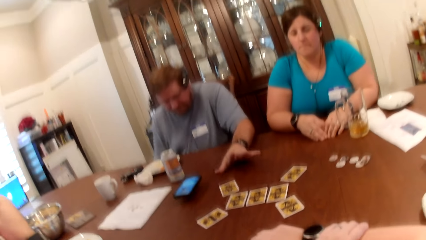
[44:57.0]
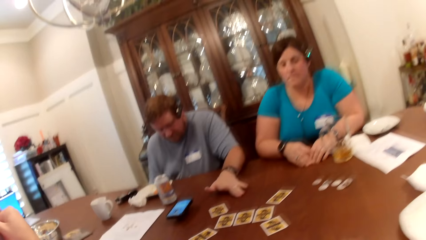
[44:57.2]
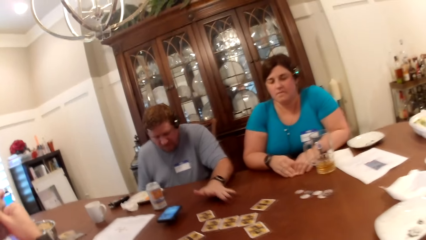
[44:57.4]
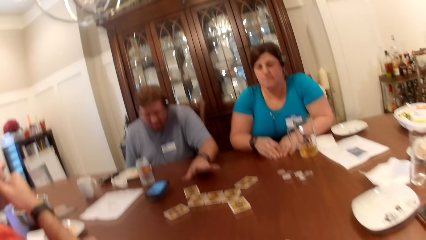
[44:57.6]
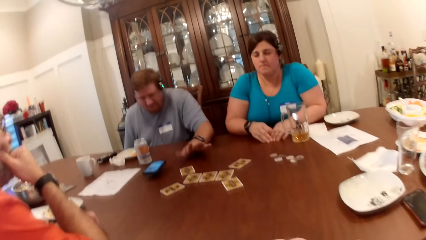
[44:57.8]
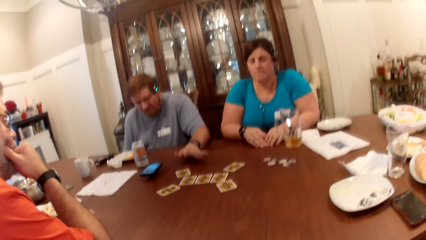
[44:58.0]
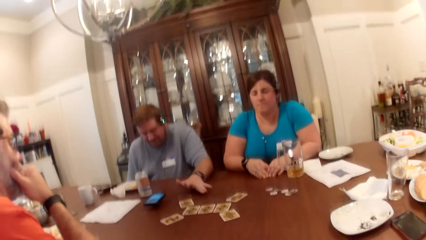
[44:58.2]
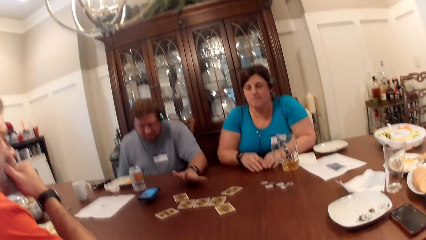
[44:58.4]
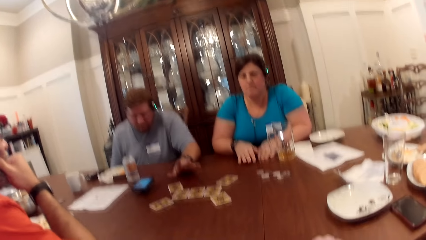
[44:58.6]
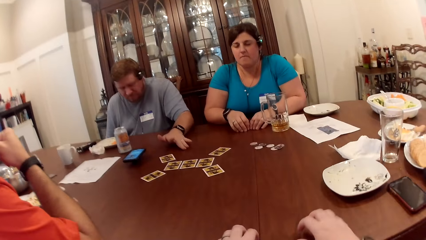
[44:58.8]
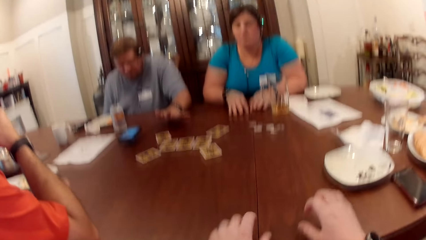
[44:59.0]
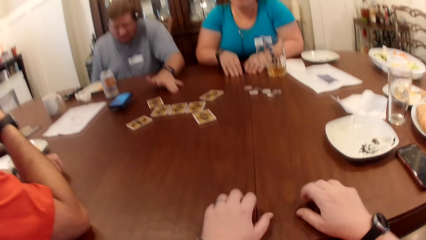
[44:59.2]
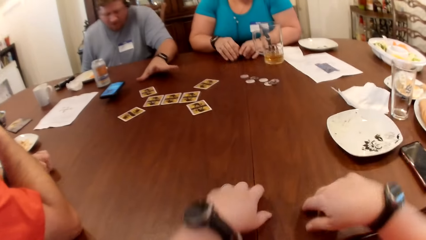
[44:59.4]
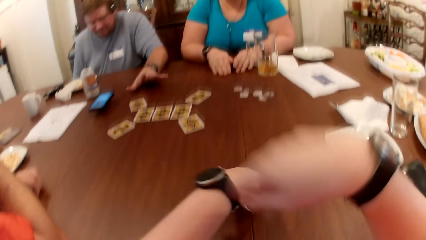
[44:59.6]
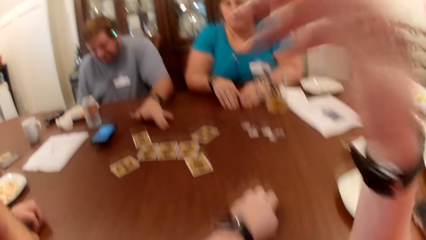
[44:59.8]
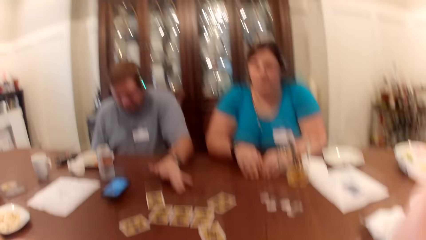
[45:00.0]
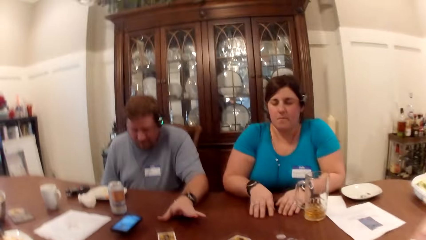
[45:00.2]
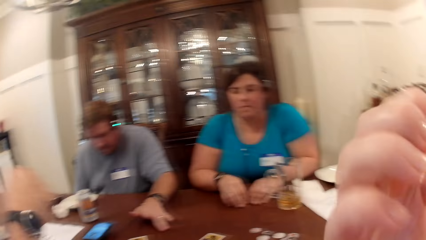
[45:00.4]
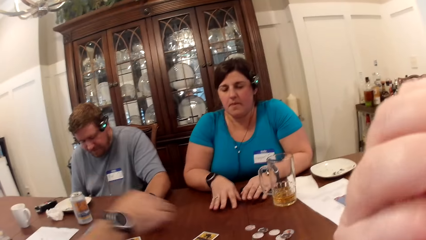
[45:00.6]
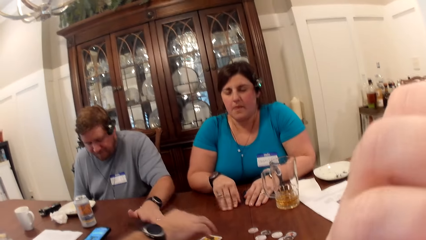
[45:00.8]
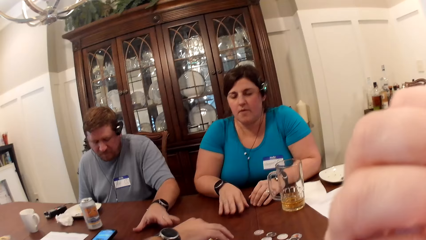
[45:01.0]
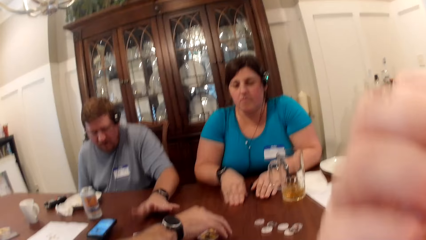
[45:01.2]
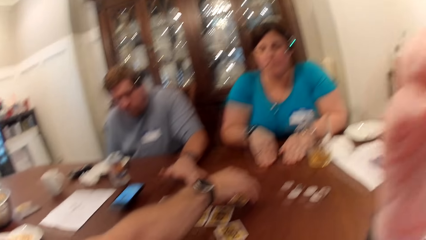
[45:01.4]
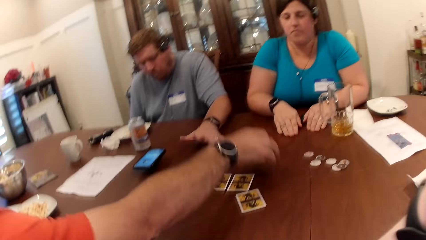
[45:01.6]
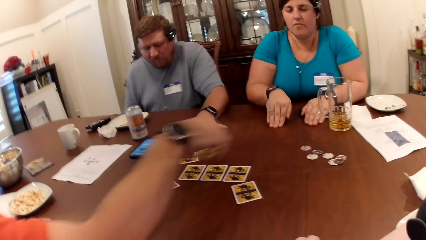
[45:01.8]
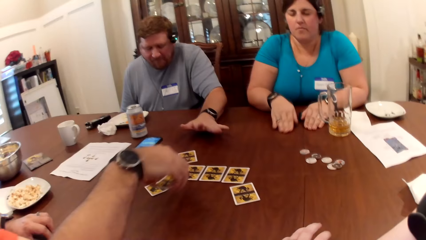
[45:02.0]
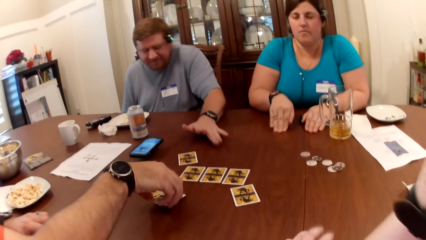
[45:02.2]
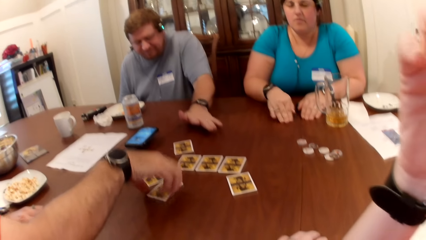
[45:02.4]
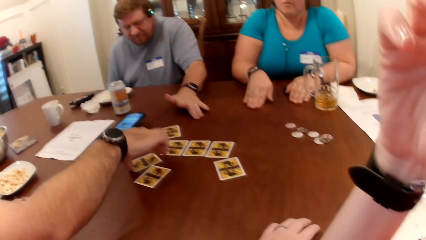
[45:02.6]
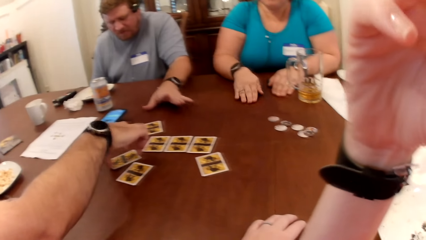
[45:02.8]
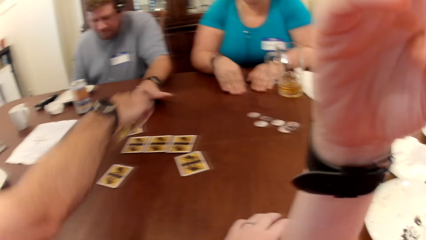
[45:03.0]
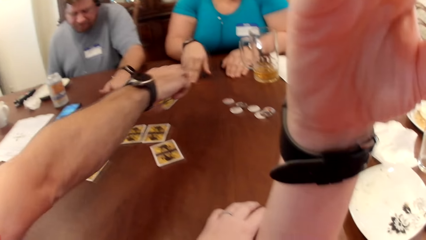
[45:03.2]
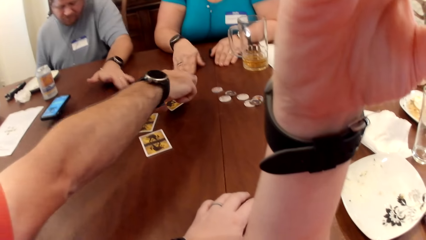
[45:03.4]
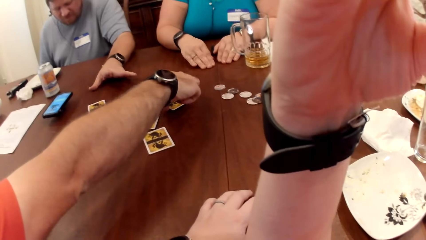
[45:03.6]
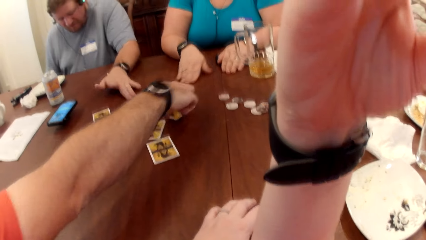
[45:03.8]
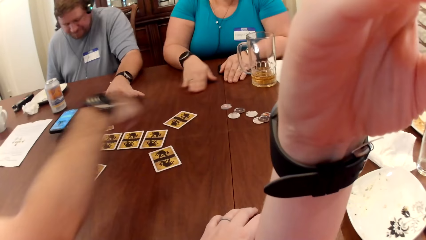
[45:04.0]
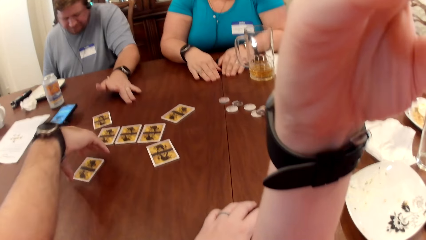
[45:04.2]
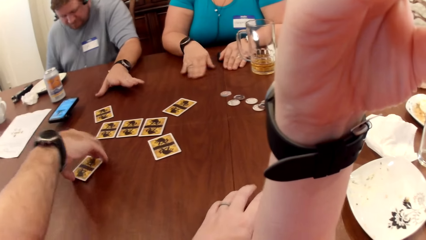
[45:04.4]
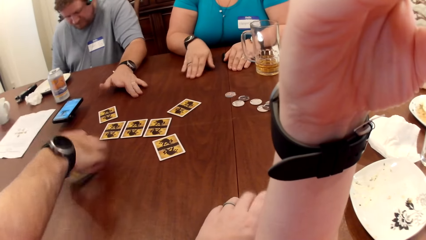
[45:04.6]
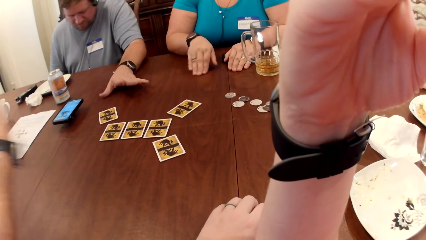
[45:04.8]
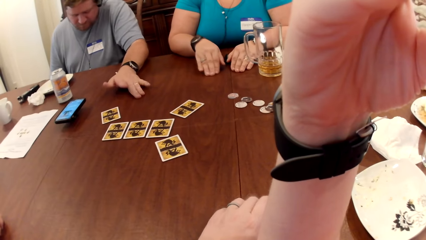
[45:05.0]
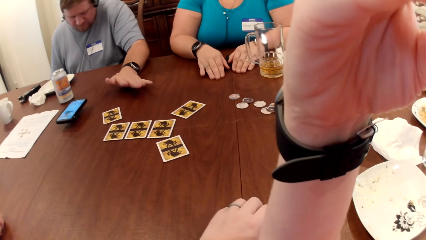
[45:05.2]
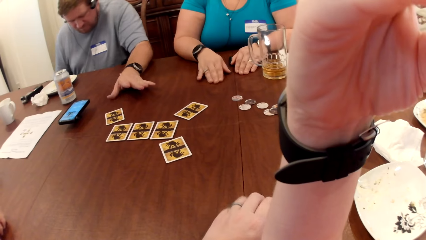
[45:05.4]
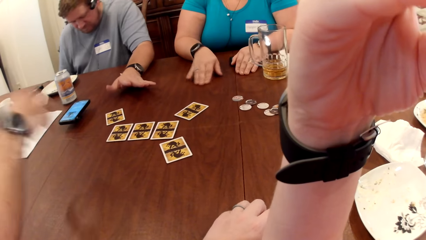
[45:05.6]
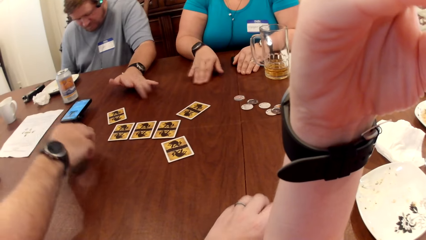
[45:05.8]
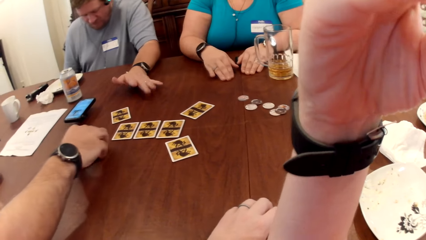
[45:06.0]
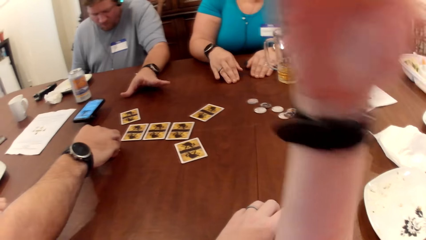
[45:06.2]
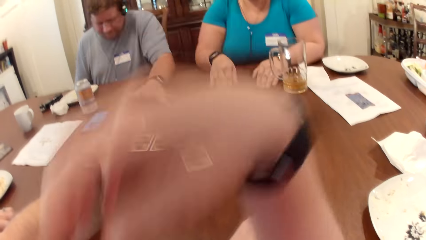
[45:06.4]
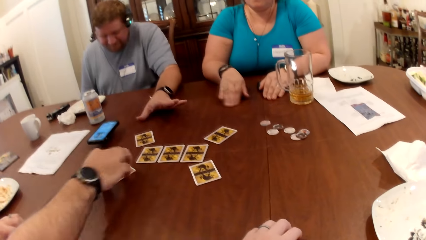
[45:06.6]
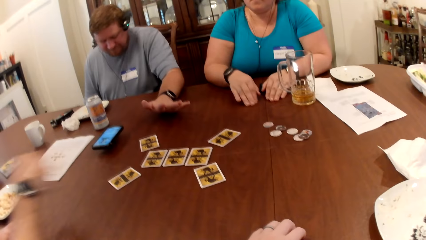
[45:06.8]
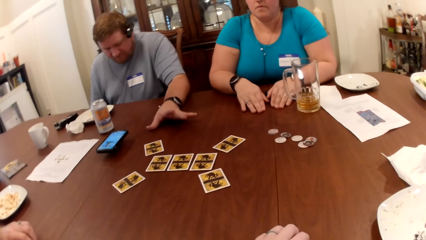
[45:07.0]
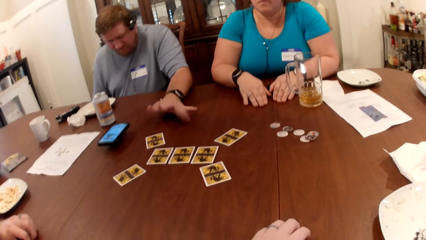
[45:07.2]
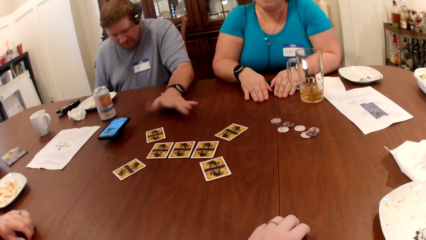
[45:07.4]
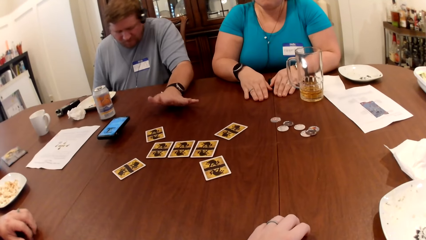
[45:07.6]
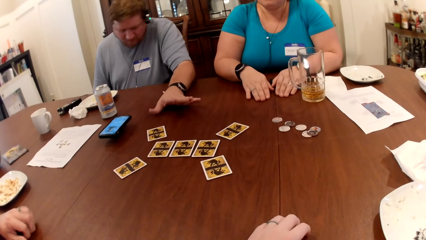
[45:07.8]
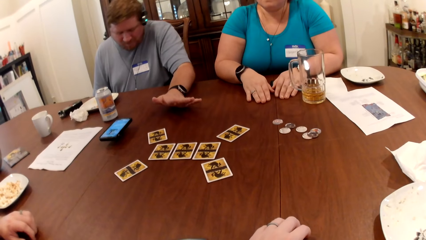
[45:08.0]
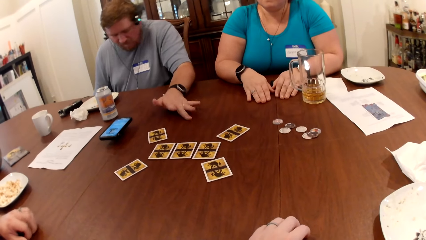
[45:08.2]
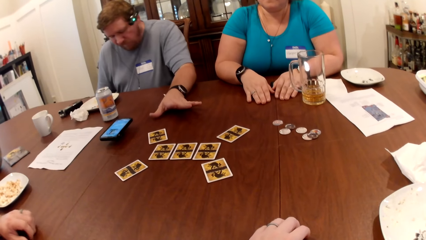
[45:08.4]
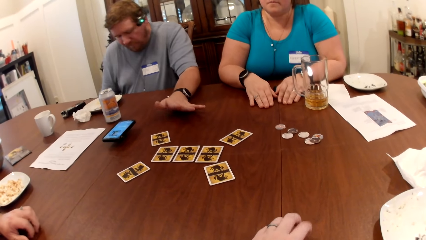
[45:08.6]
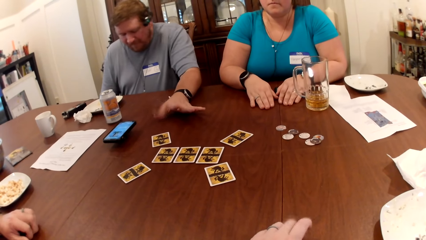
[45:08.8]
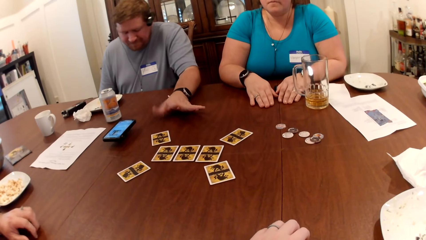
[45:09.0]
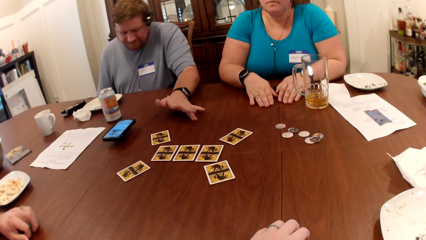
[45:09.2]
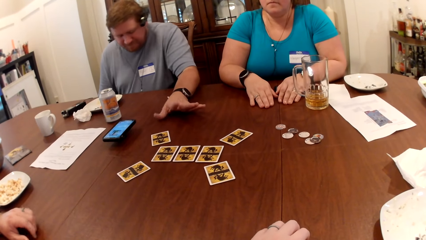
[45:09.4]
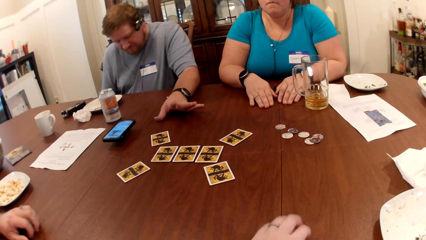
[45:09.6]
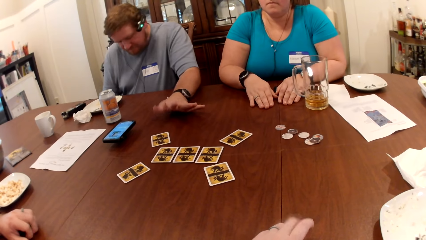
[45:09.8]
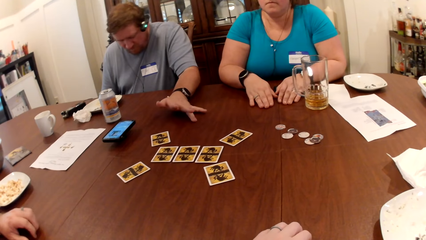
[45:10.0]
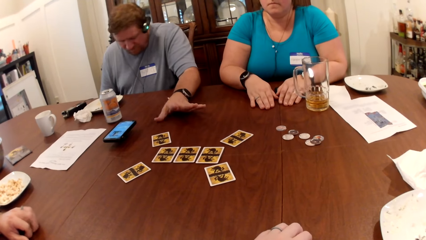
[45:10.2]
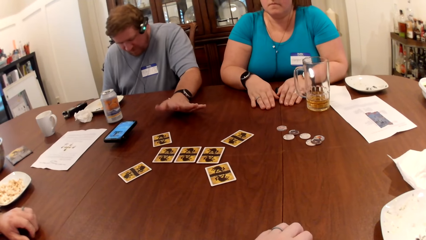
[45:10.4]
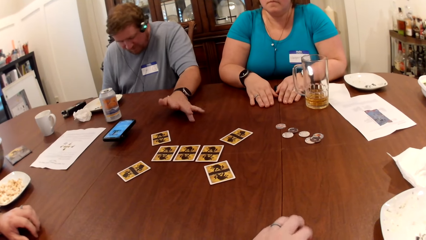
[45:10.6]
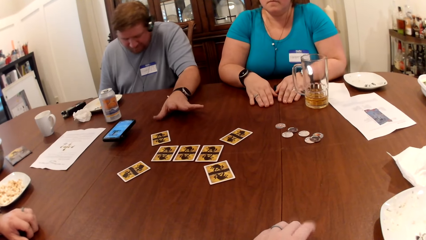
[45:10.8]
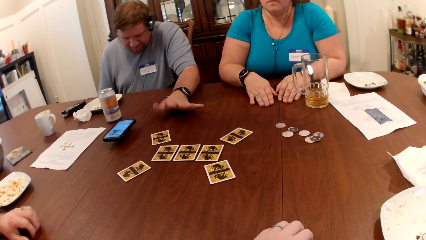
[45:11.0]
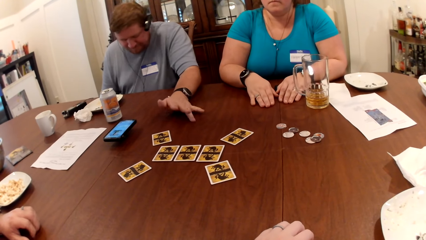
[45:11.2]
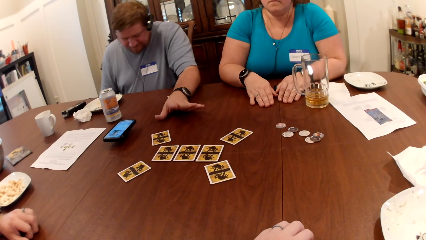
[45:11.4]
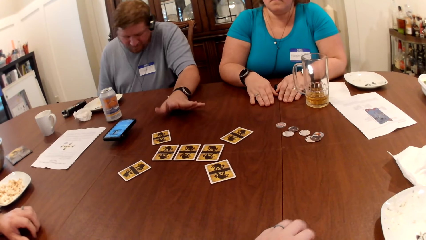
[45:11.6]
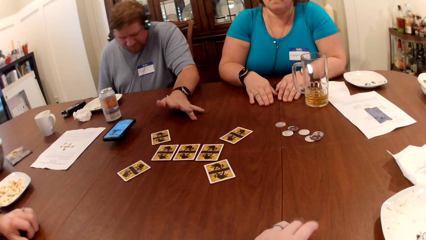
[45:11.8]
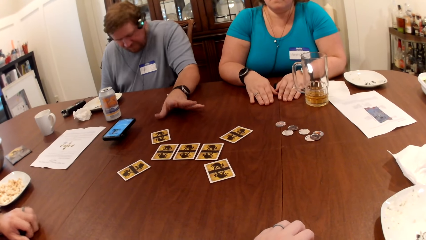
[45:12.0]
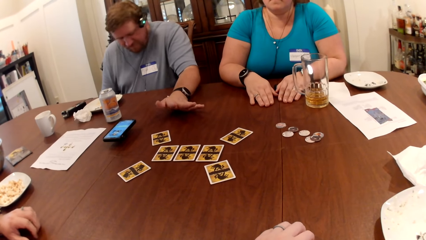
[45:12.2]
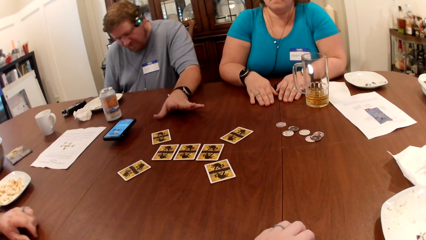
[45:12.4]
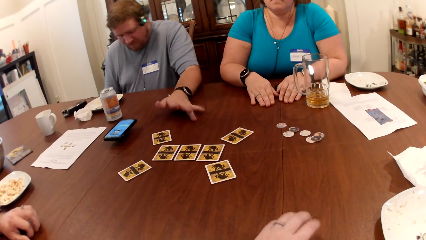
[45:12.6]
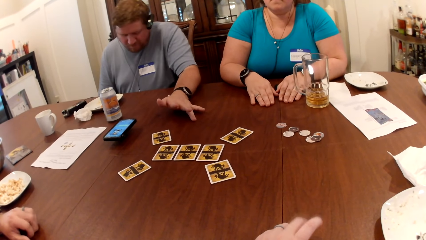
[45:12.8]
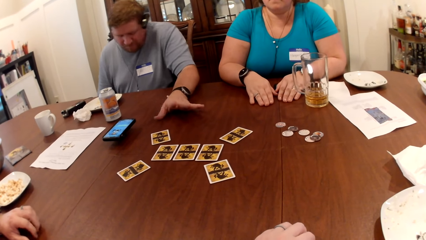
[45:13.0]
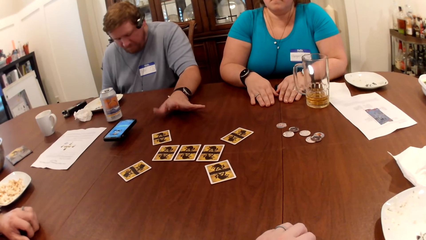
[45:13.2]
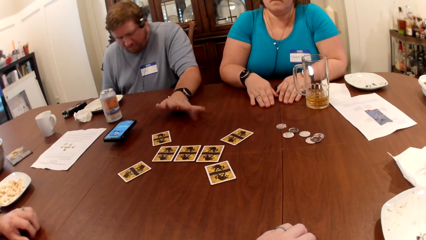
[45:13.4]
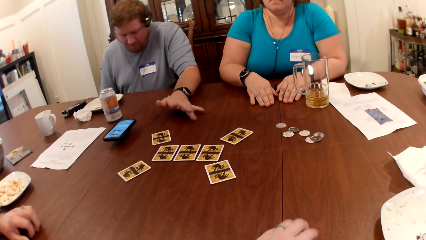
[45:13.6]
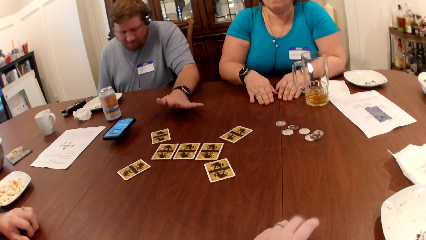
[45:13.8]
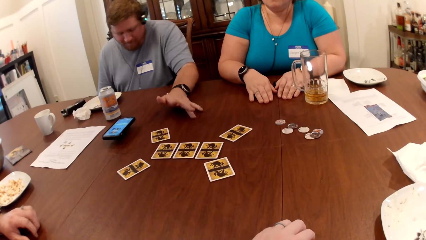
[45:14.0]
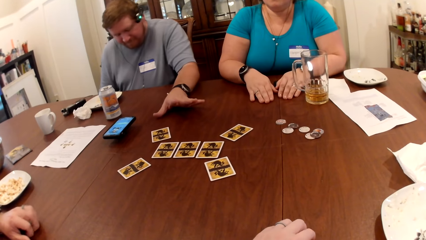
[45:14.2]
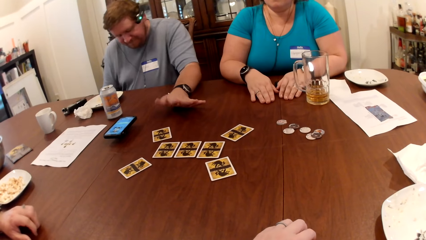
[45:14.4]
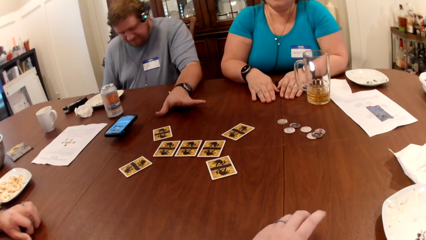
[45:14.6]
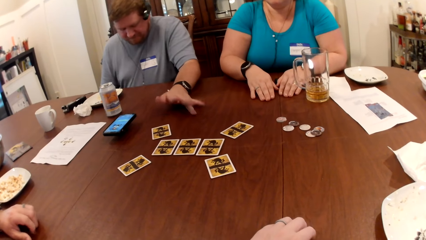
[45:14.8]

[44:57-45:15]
The camera wearer sits up. She knocks her hands on the table, moves her hand up, and scratches her face with her right hand. A man moves two cards on the table with his right hand. The camera wearer knocks her hand on the table and moves her hand down. The man moves his fingers randomly on the table. The camera wearer taps on the table with her left hand.
